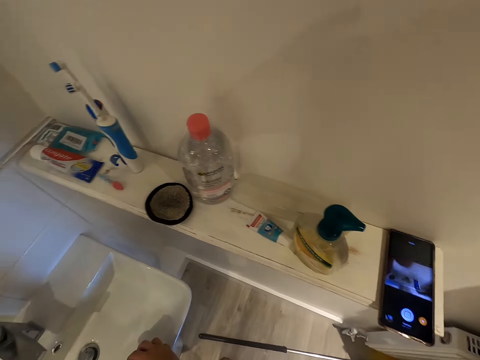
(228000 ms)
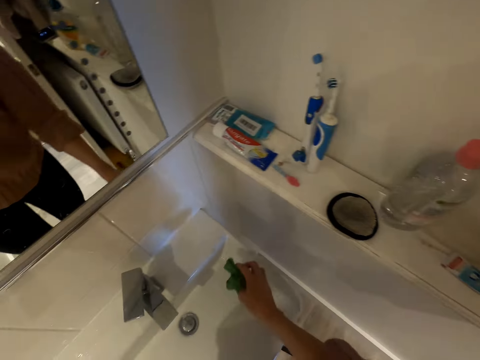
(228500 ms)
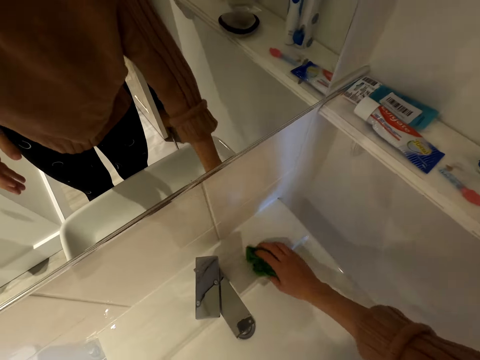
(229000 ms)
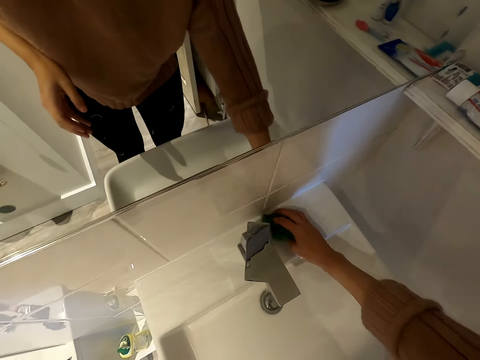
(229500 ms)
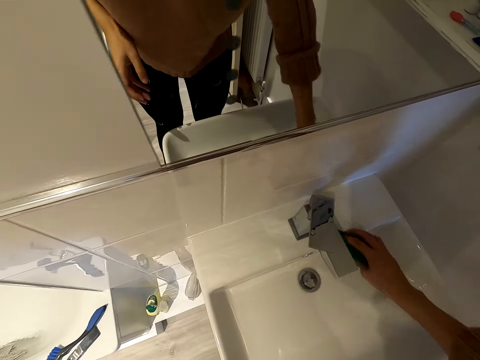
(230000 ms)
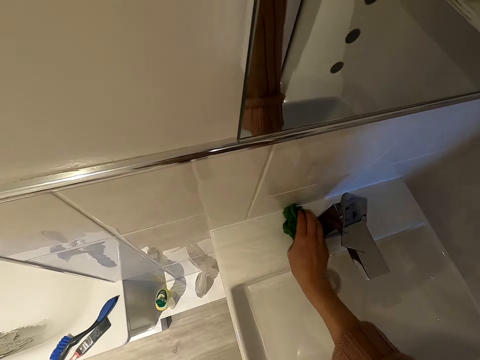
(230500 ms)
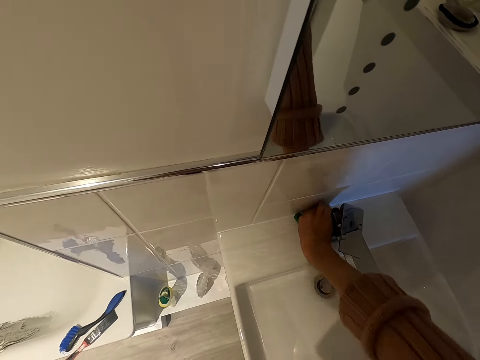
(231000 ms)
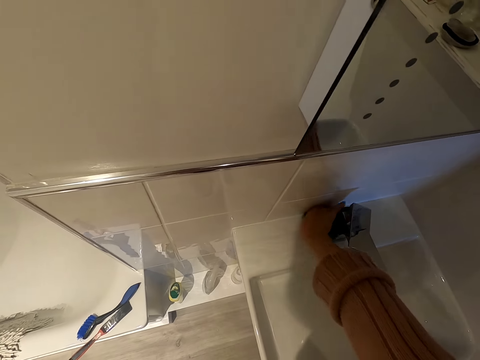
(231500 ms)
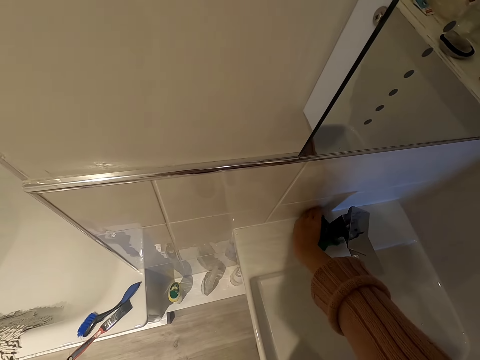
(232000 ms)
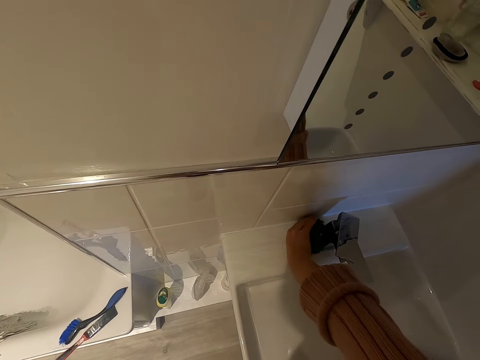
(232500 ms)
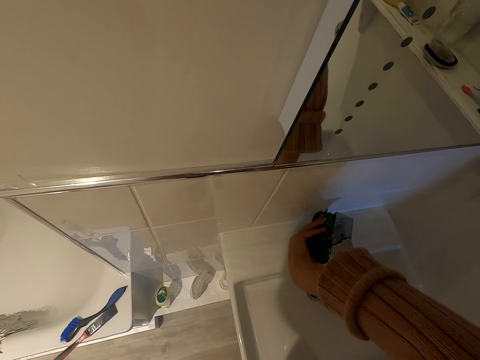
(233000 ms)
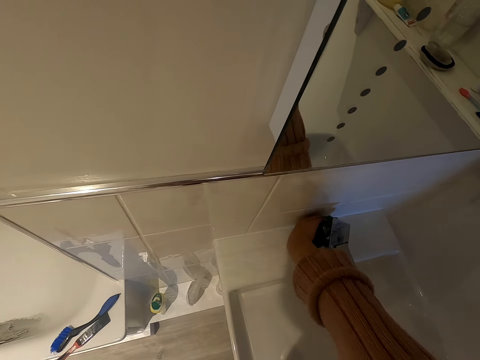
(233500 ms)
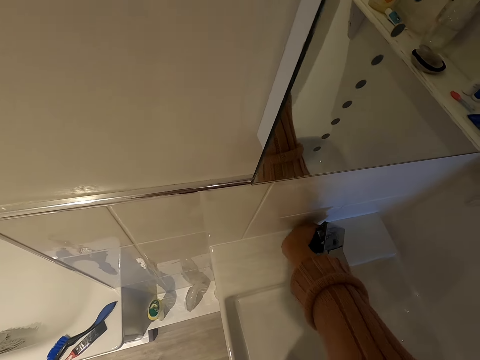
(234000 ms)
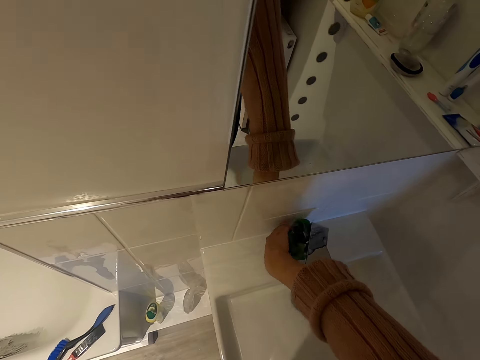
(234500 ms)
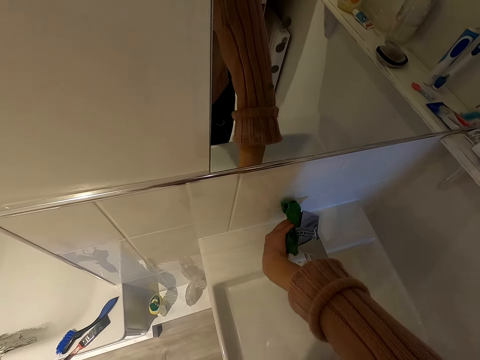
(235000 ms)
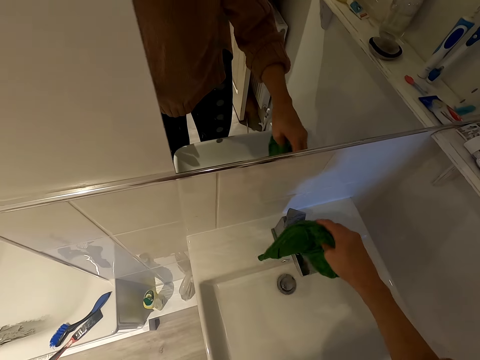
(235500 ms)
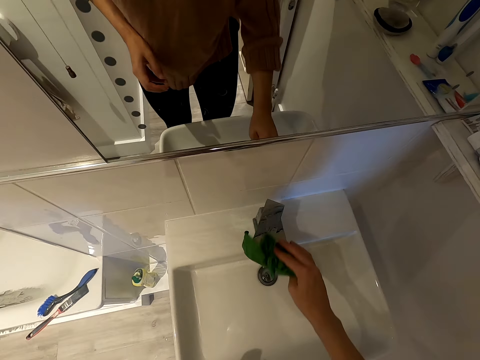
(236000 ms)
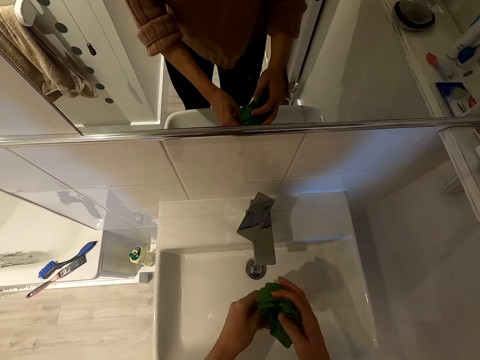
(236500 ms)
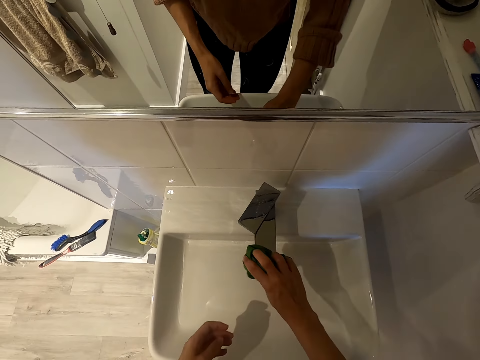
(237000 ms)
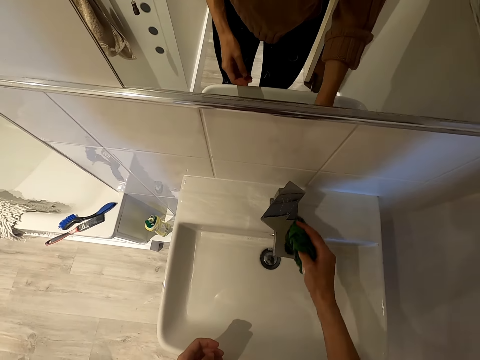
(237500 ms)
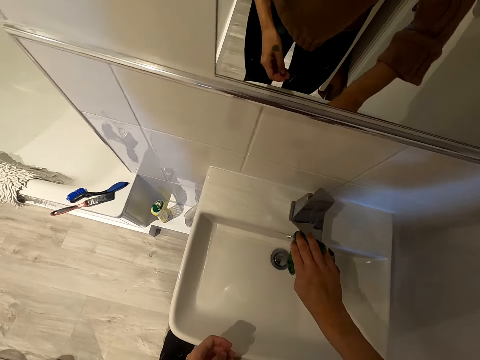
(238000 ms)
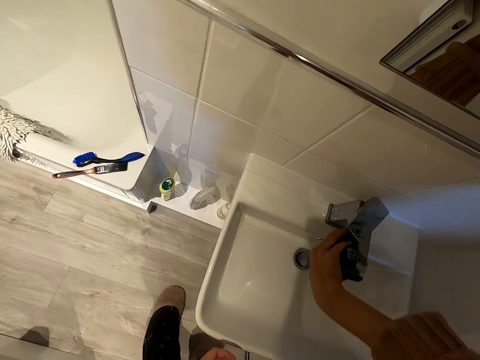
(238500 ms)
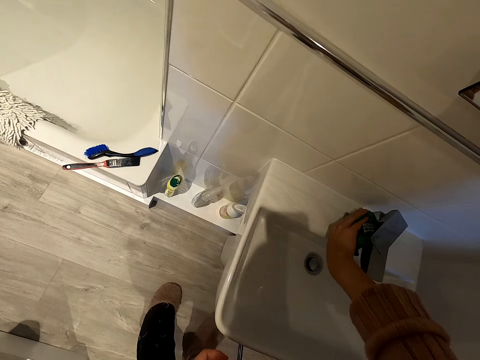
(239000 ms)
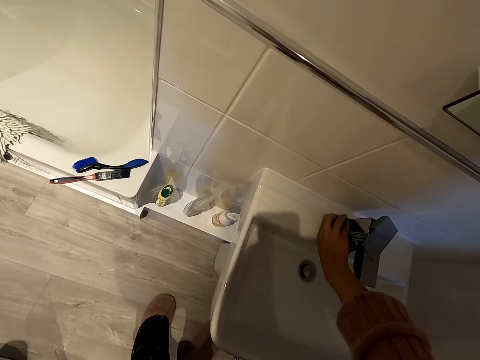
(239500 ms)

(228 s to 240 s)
The camera wearer scrubs the sink. They wipe the tap.

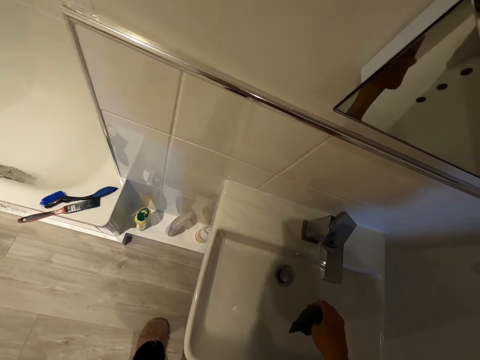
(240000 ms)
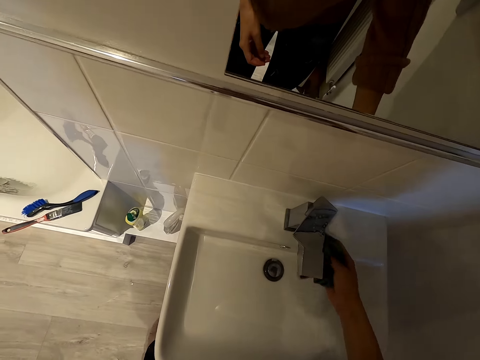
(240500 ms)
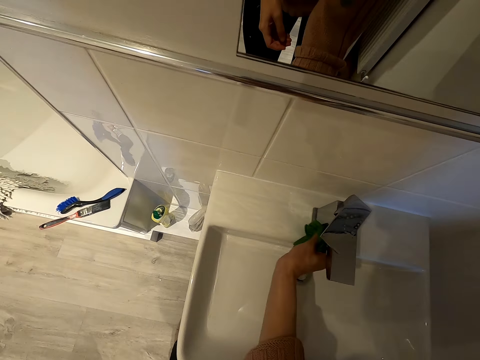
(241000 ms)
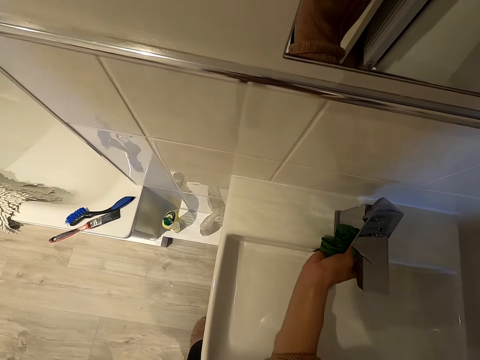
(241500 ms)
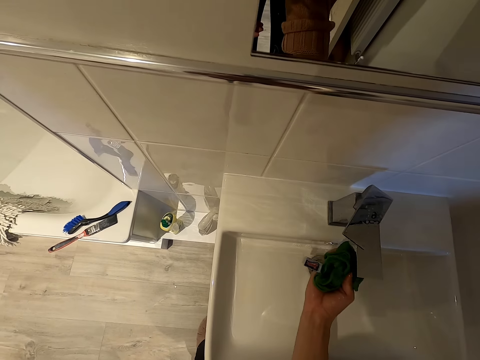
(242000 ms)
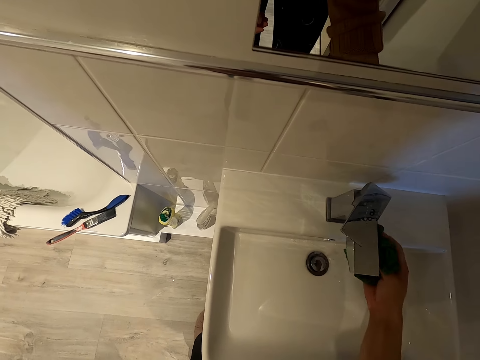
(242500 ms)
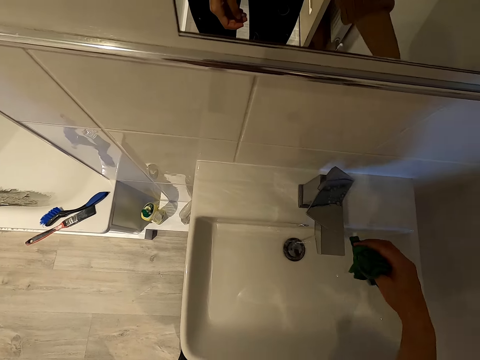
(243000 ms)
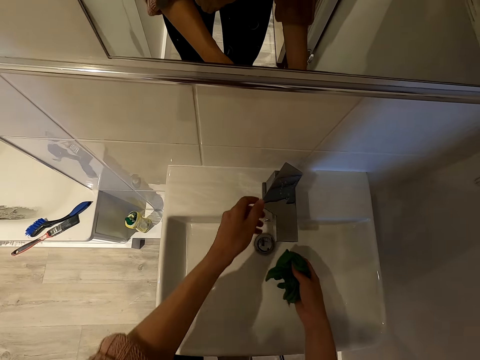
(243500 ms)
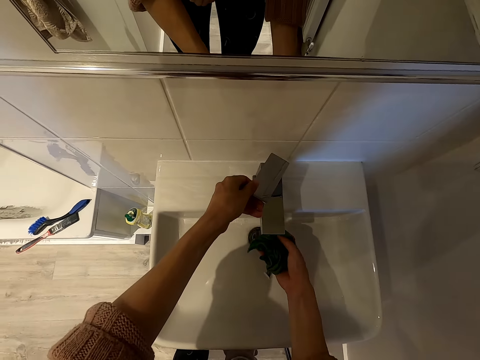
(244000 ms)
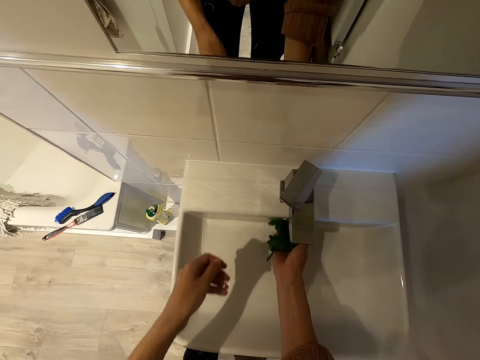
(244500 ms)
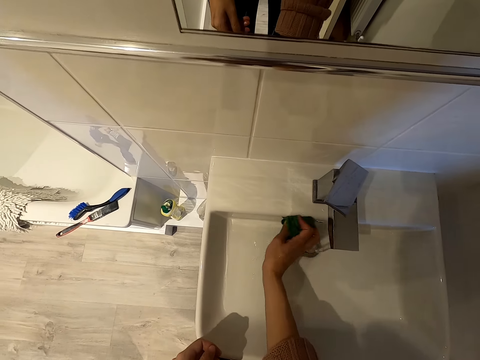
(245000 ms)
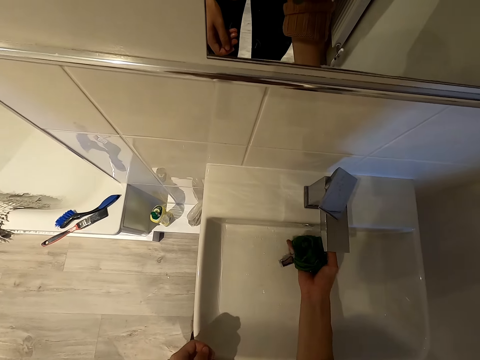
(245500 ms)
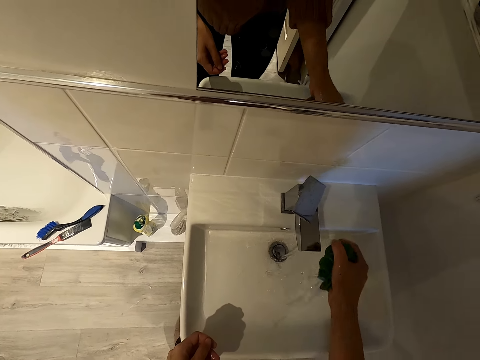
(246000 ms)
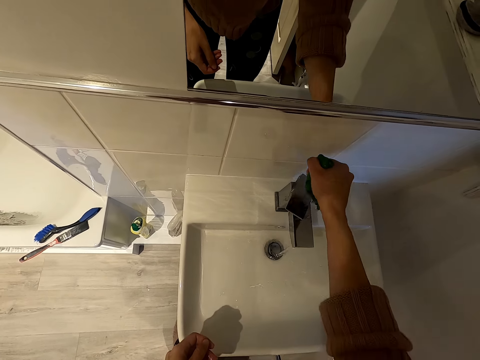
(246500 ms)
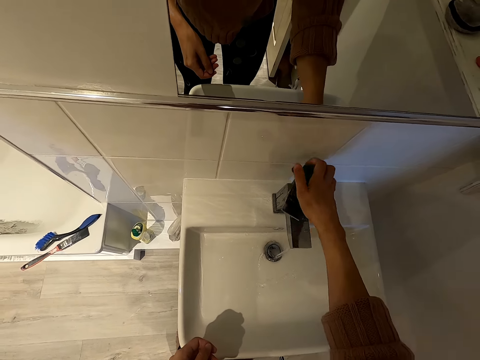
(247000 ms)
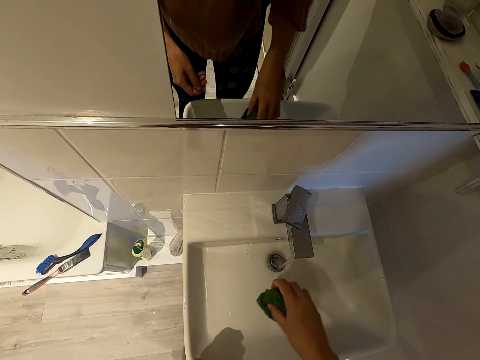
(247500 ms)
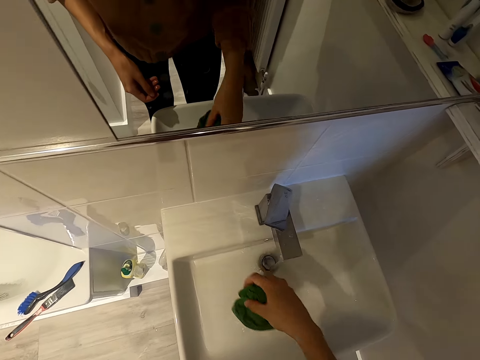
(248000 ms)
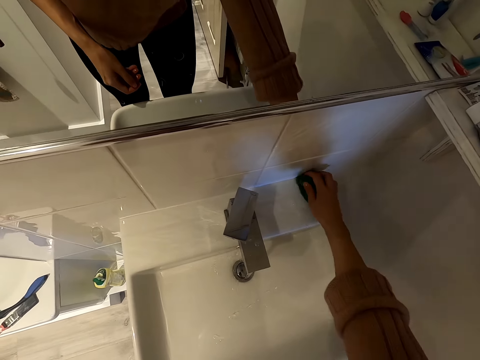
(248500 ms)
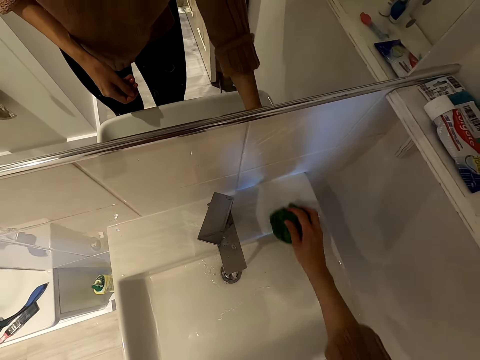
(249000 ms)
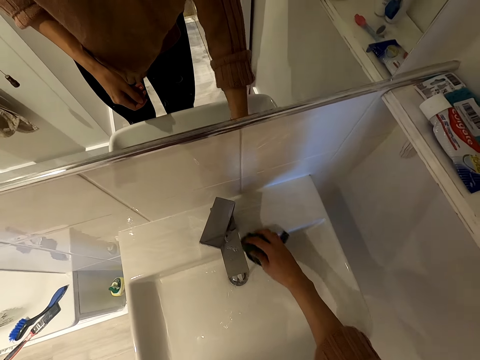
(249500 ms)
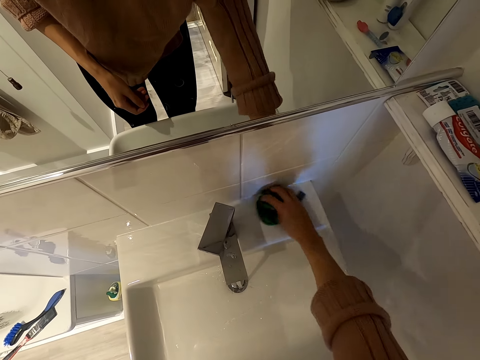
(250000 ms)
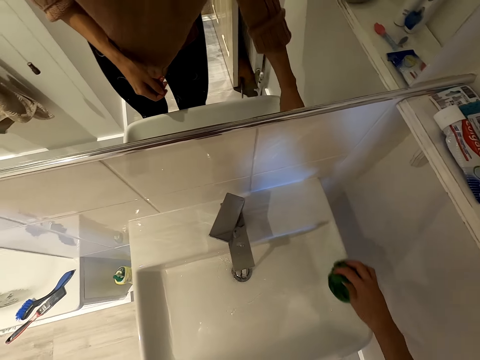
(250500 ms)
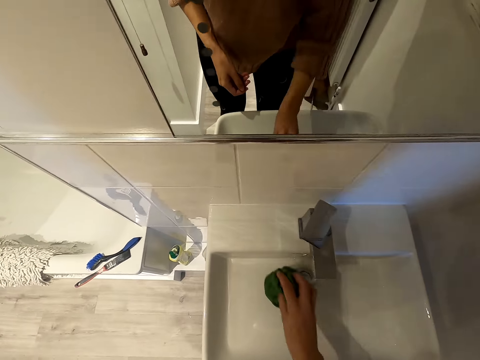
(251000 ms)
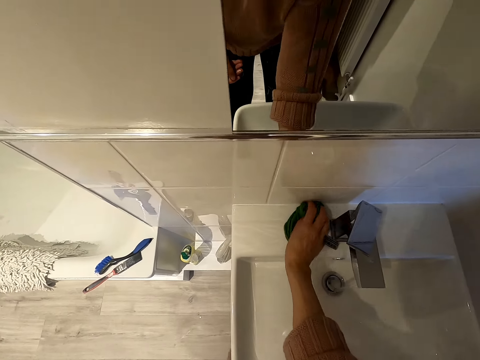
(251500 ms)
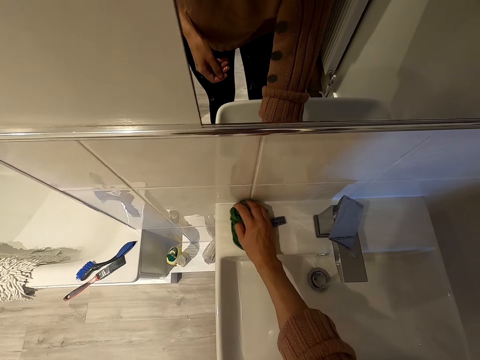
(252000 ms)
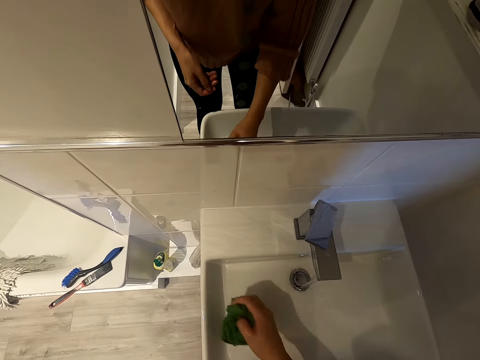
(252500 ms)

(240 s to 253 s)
The camera wearer opens the tap with the left hand. They clean the sink. They wipe the tap. They clean the sink.

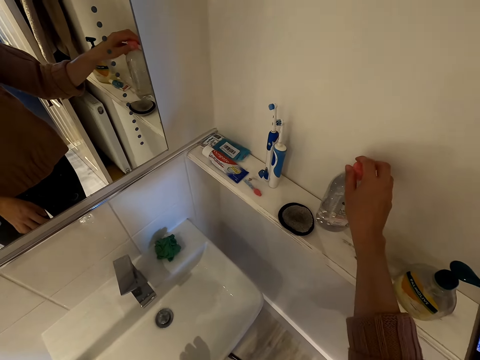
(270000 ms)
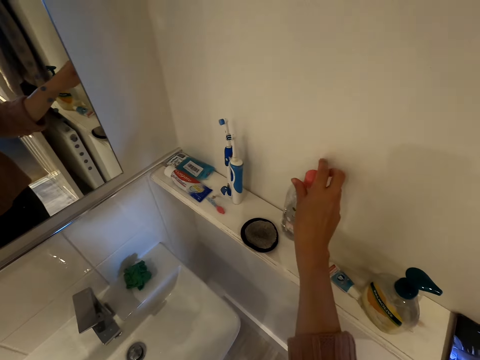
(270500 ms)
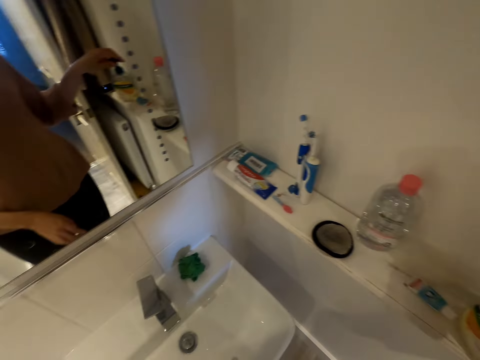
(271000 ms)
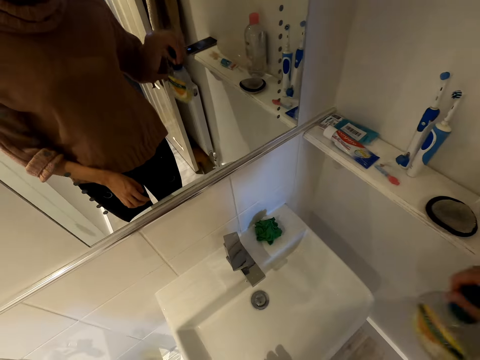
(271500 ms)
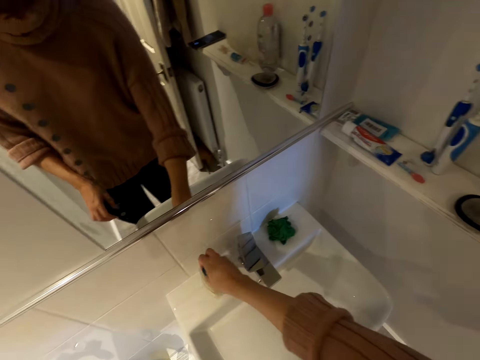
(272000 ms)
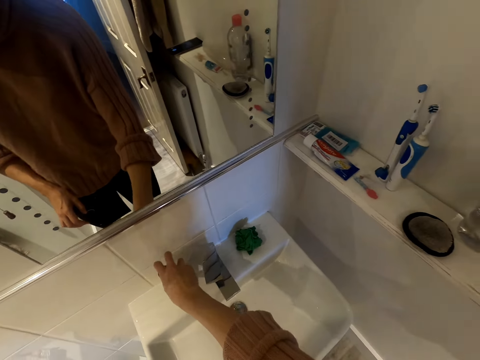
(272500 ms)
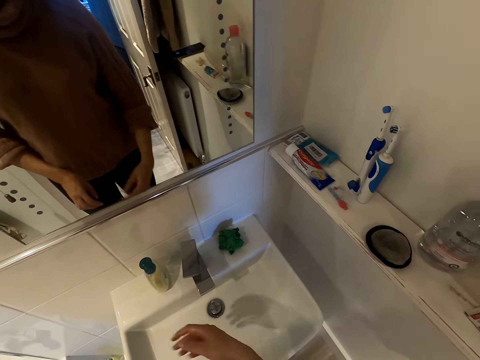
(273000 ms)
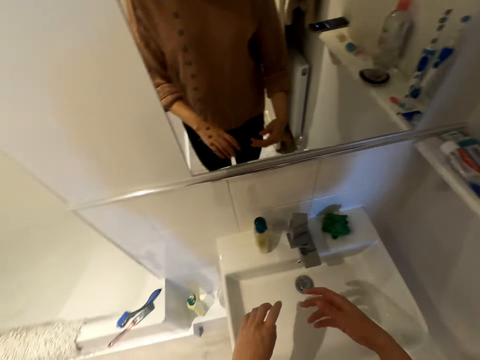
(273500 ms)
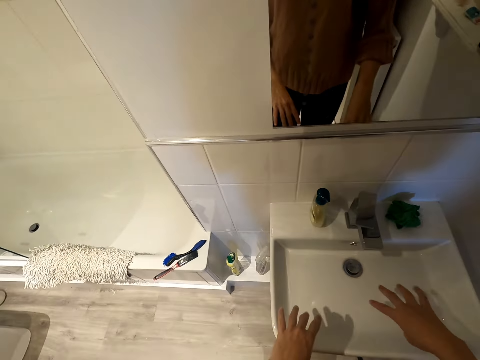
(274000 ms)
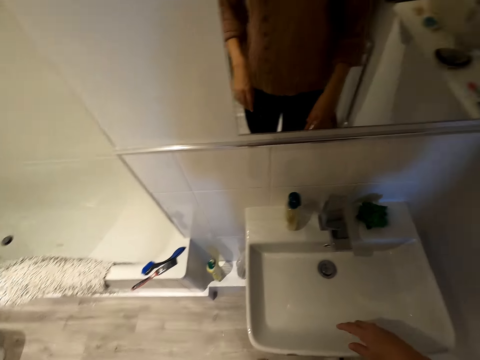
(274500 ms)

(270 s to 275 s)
The camera wearer holds a bottle. He picks the bottle from the surface. He places the bottle on the sink. He rinses his hands. He shakes off water from the hands.
